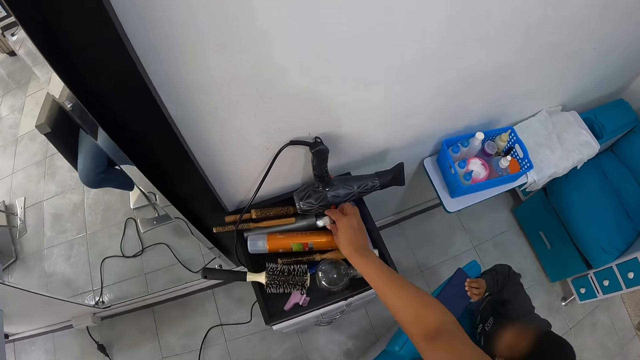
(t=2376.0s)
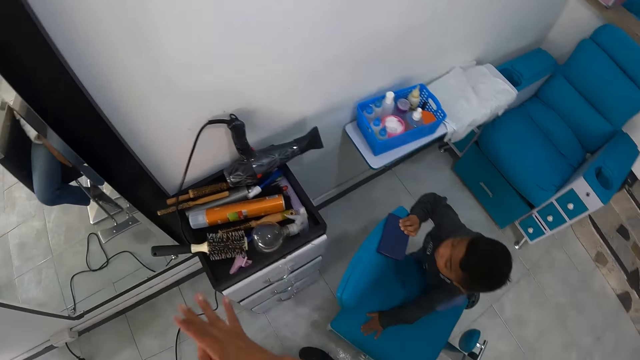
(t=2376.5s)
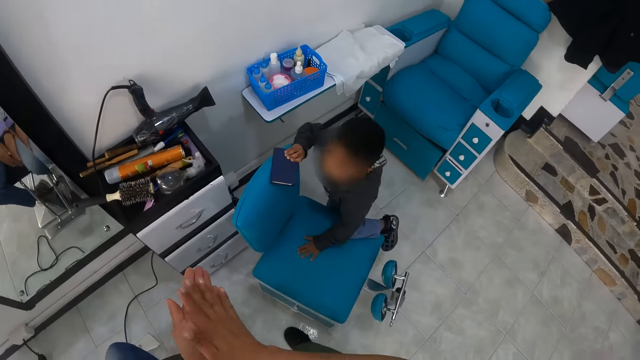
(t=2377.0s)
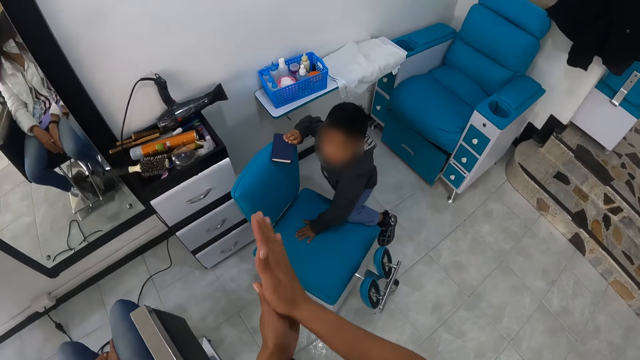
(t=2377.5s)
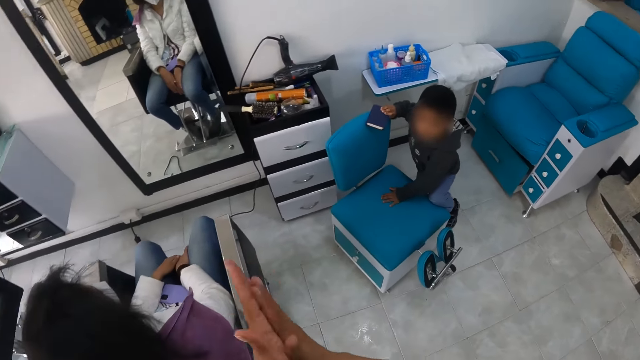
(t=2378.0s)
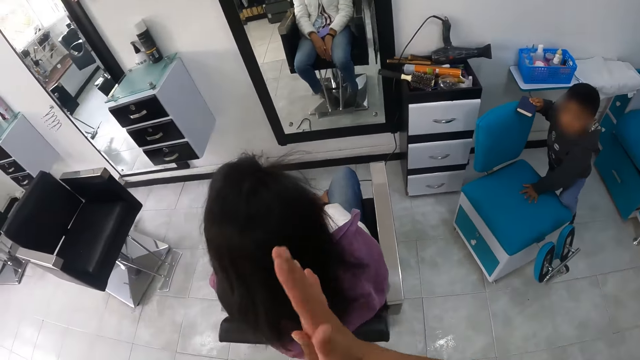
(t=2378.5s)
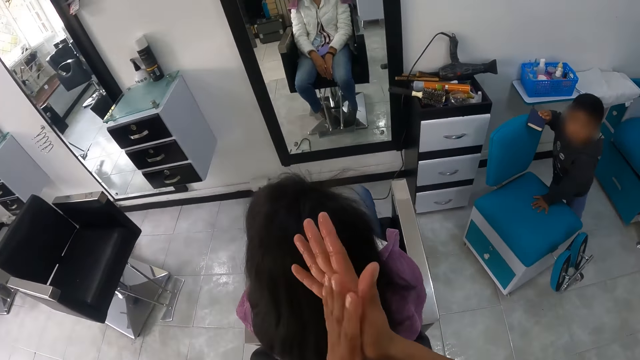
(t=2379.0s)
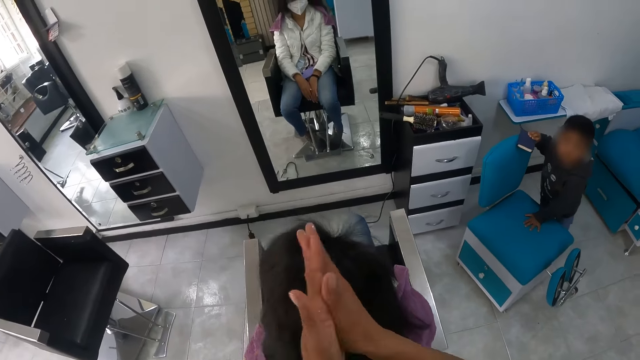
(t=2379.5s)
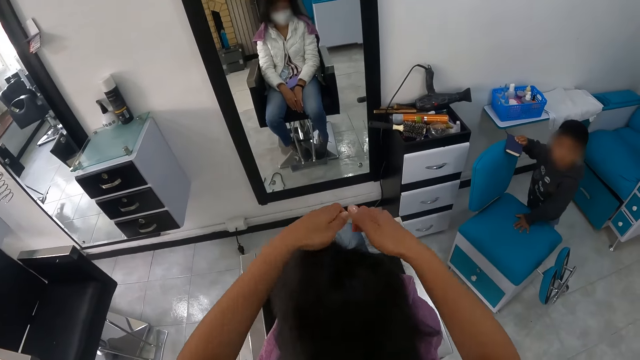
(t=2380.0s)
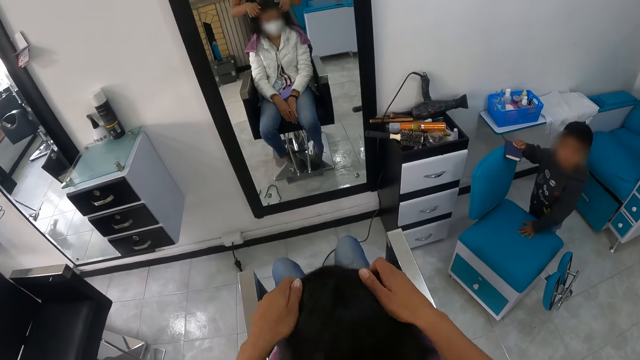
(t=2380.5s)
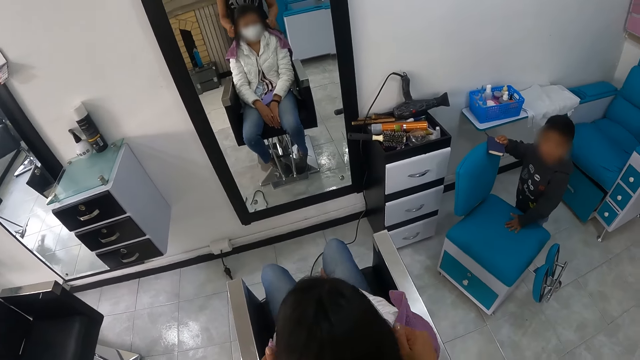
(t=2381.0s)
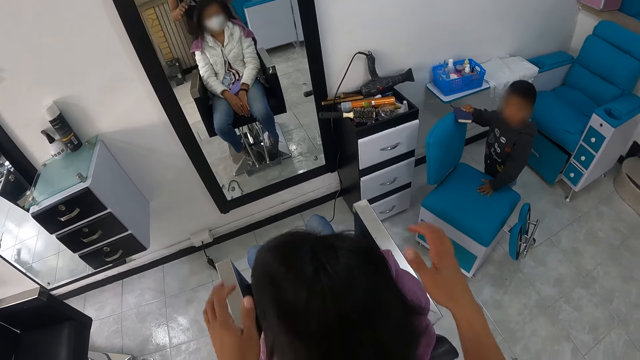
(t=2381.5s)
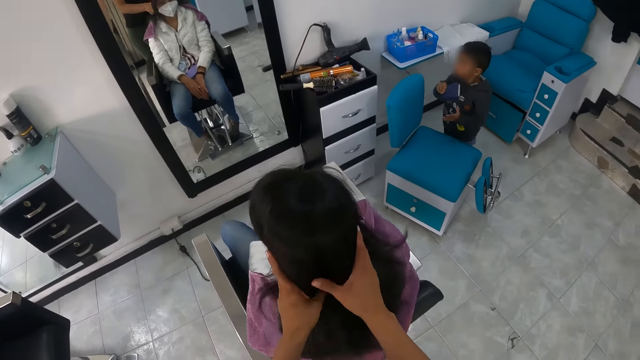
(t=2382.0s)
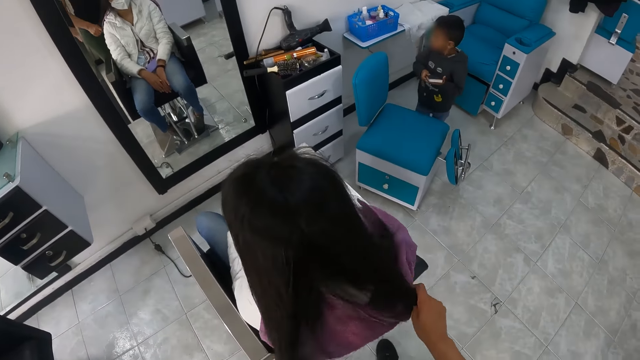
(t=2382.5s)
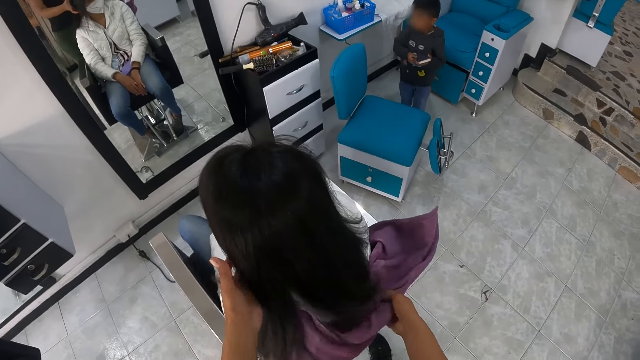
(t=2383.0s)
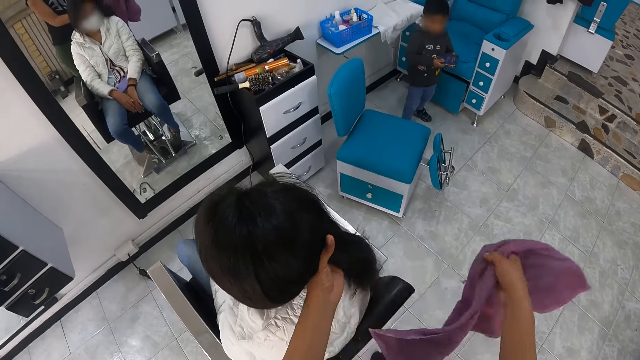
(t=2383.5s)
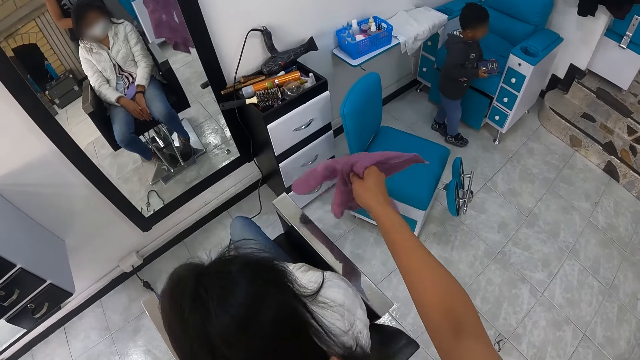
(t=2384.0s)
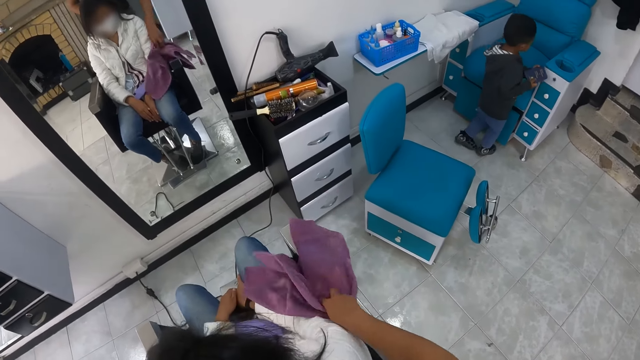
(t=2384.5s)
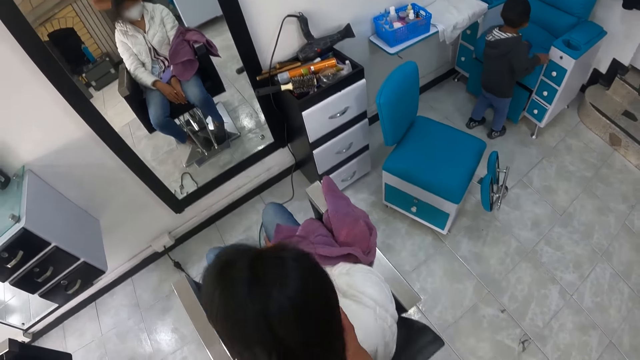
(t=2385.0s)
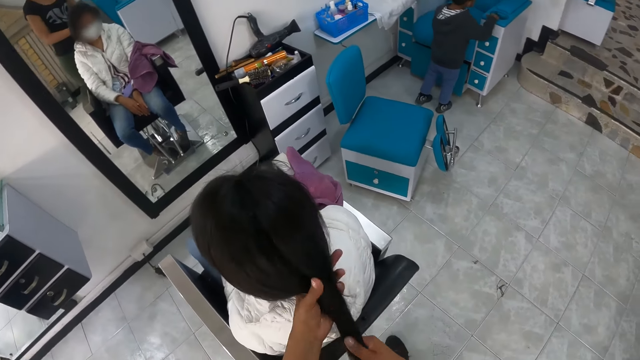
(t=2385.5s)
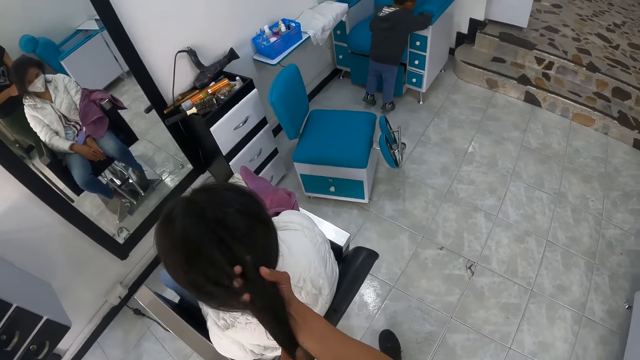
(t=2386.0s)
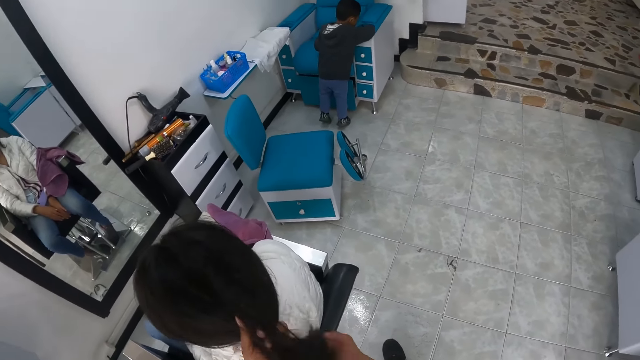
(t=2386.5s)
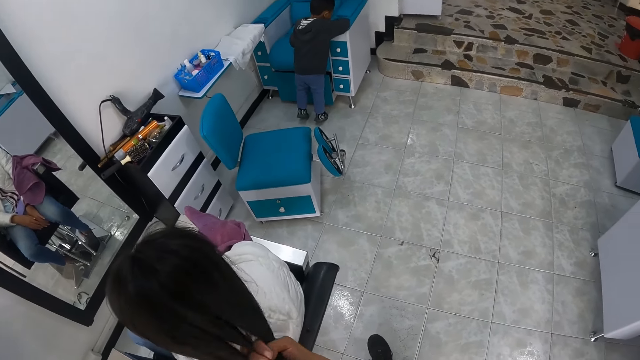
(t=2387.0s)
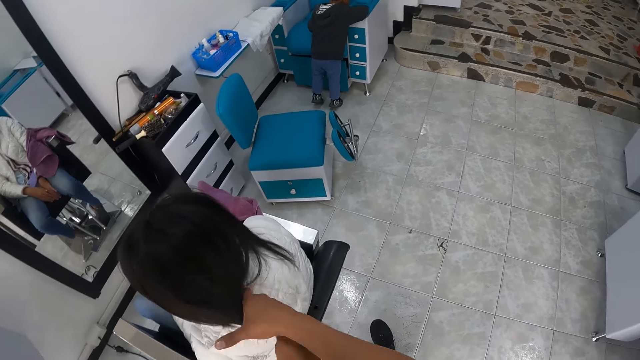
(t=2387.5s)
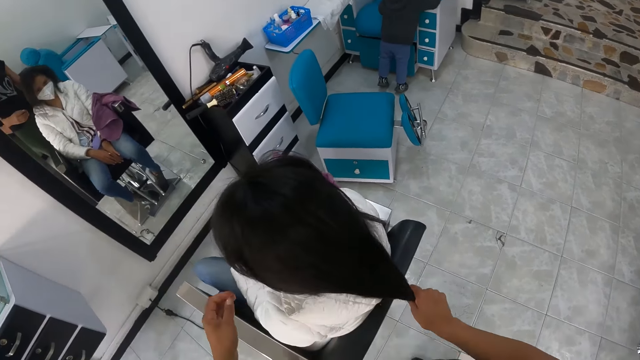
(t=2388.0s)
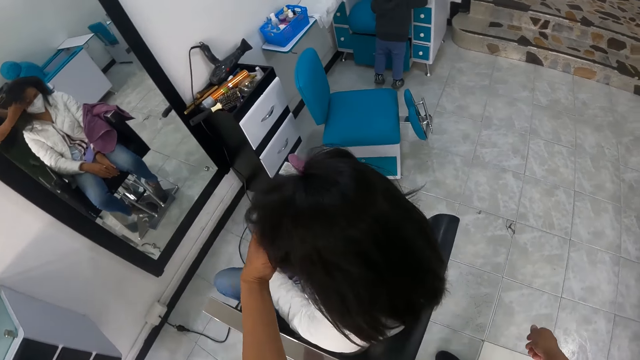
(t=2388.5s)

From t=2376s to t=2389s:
The camera wearer drops the hair oil product or spray on the drawer top with her right hand. She rubs her hands. The boy climbs down the blue chair. The camera wearer rubs the hair of a woman with her hands. She applies spray on the woman's hair. The boy holds the bible in his hands. The camera wearer removes a purple towel on the woman's back with her right hand. She drops the purple towel on the arm of the chair with her right hand. She rubs her hands on the hair of the woman. The boy puts his right hand in the storage of the blue chair. The camera wearer applies spray on the woman's hair.

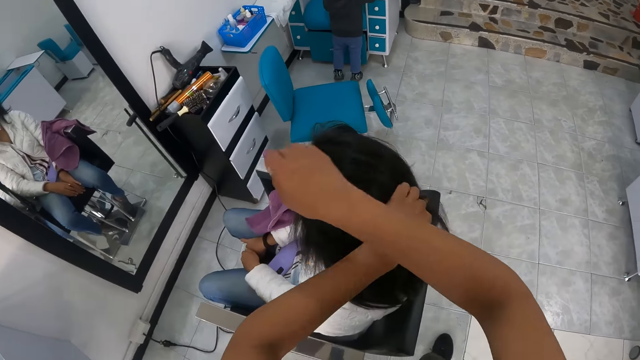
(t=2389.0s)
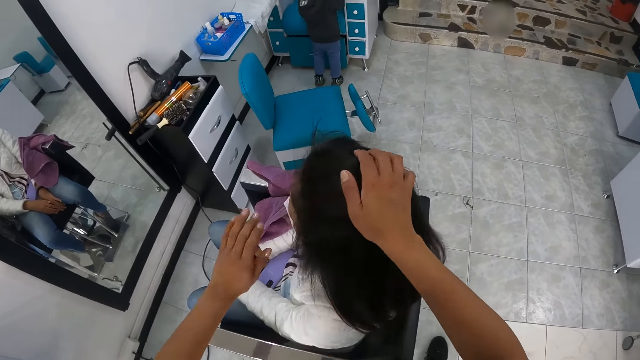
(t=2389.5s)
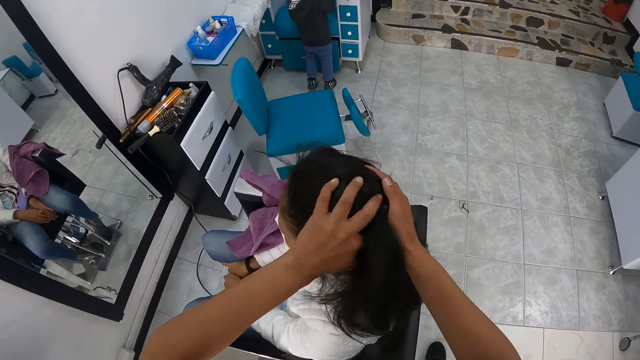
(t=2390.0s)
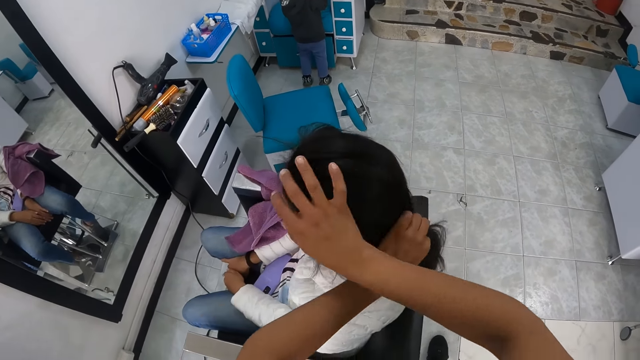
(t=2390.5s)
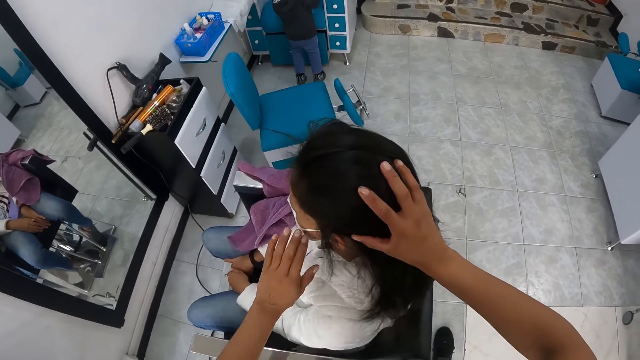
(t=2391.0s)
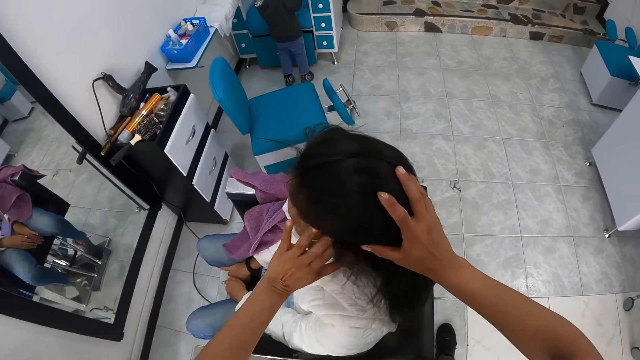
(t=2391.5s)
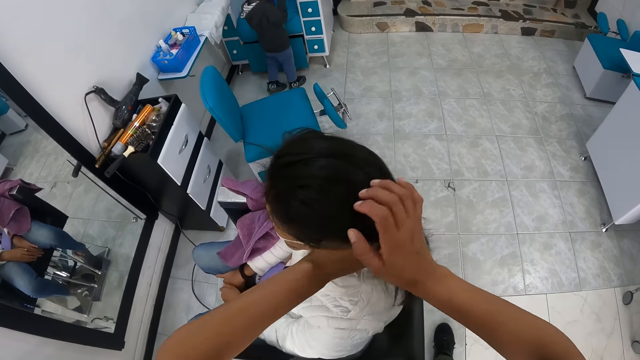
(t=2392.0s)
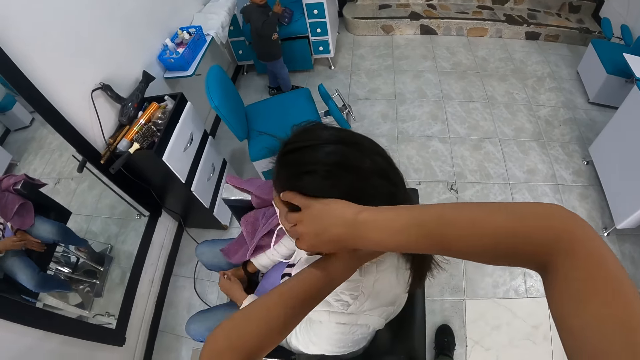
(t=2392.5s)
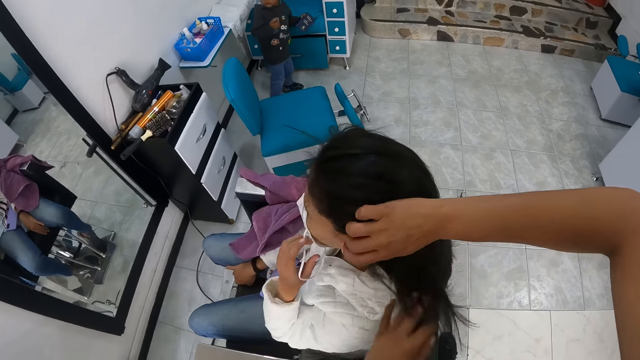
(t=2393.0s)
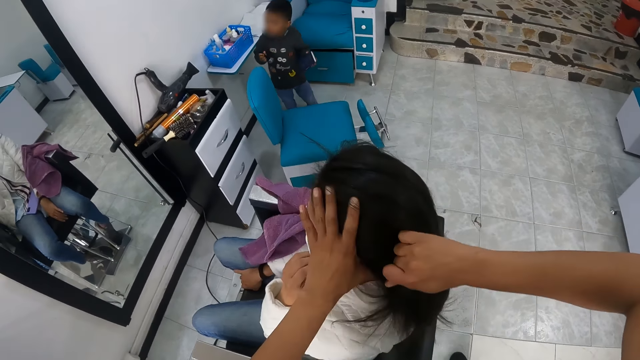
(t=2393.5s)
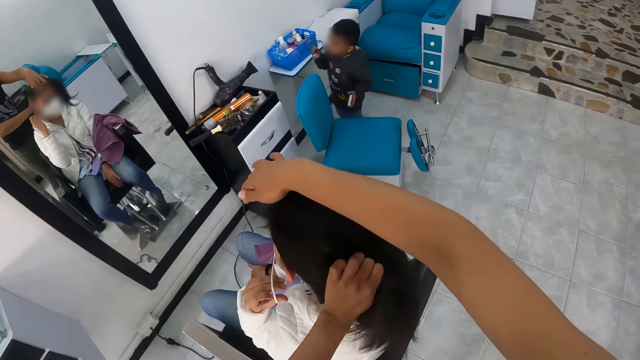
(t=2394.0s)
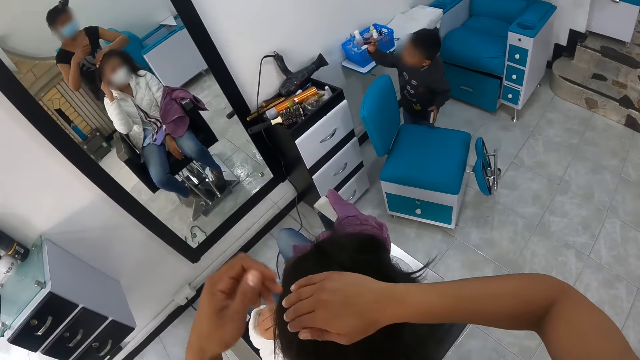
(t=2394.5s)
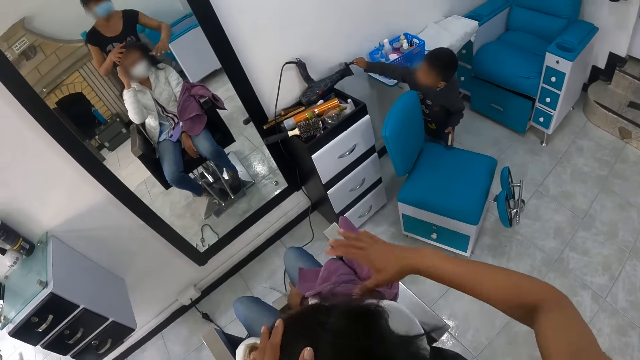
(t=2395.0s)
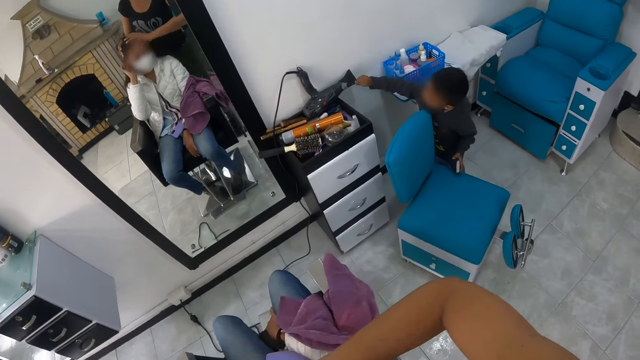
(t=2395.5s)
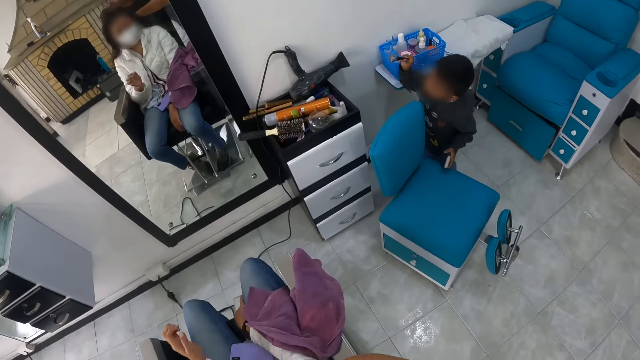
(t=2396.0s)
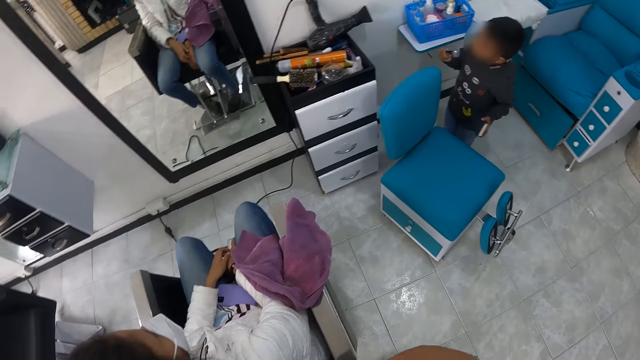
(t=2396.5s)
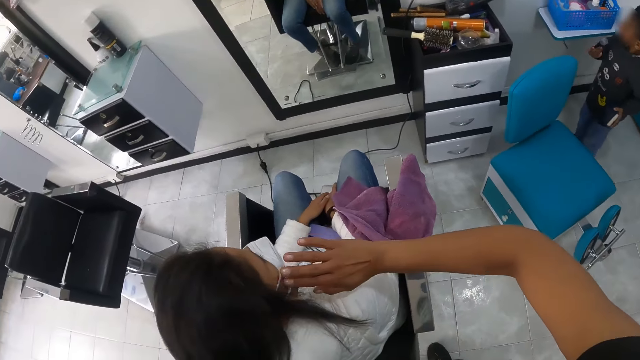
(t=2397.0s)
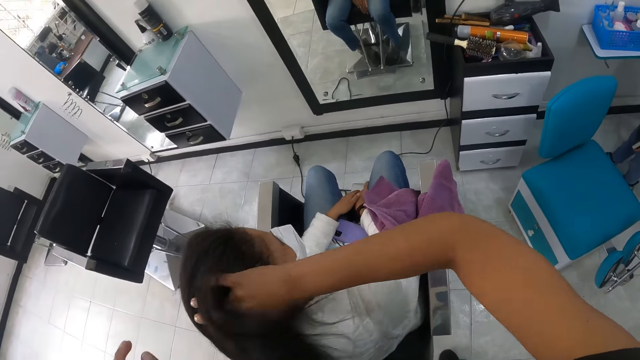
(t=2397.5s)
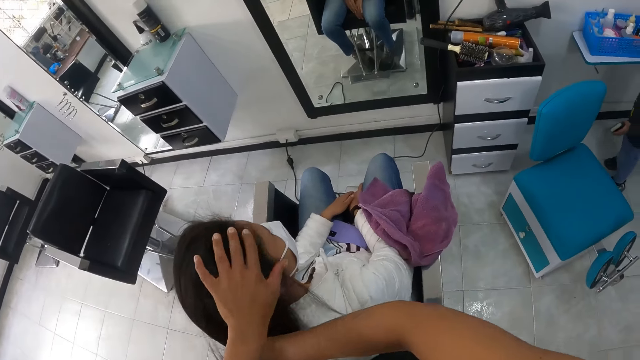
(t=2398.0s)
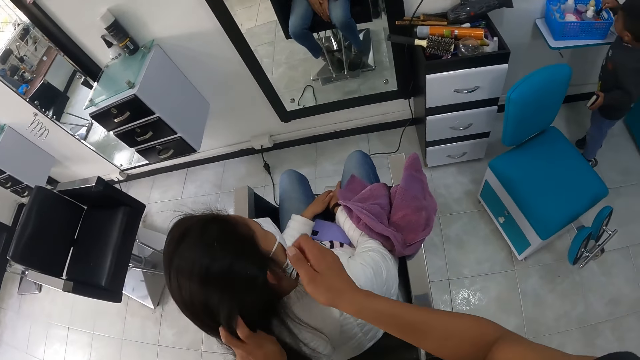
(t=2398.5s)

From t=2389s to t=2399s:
A lady removes her mask. The camera wearer applies spray on the lady's hair. The boy touches a hair dryer in the drawer top with a makeup brush in his right hand. The camera wearer stares at the boy. They pull the lady's hair.
